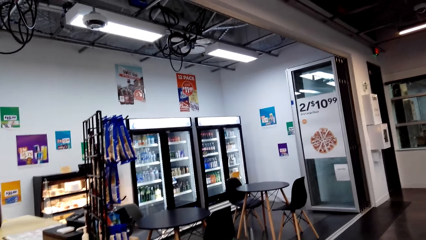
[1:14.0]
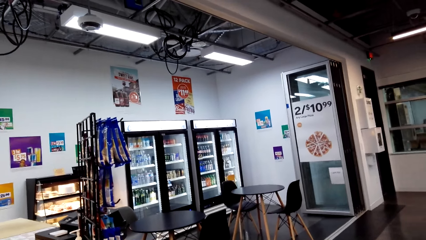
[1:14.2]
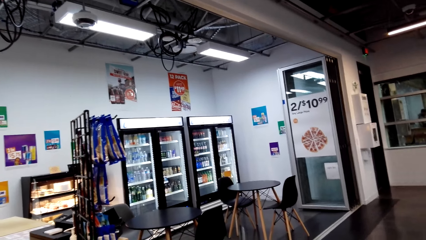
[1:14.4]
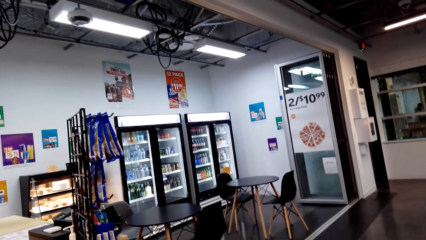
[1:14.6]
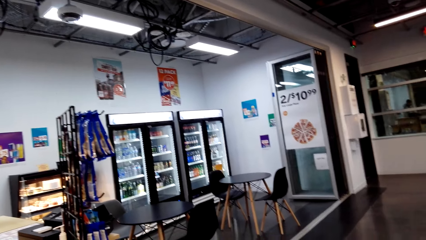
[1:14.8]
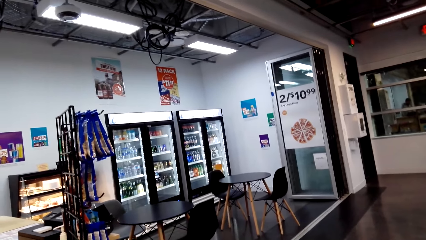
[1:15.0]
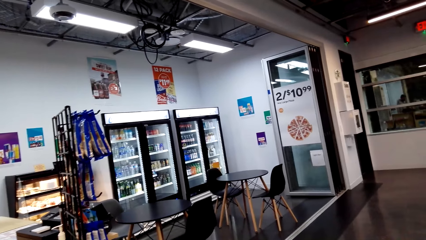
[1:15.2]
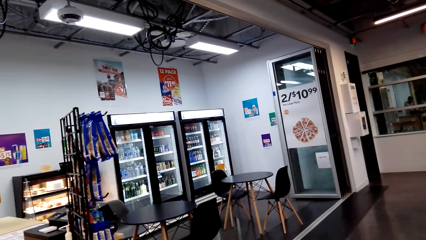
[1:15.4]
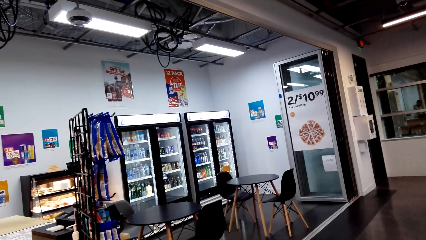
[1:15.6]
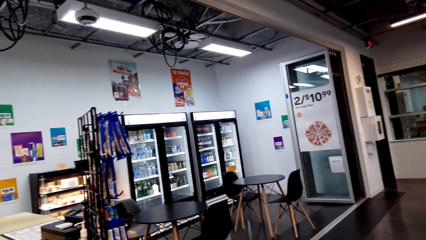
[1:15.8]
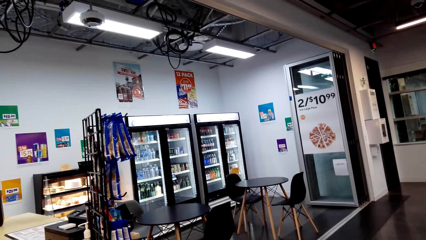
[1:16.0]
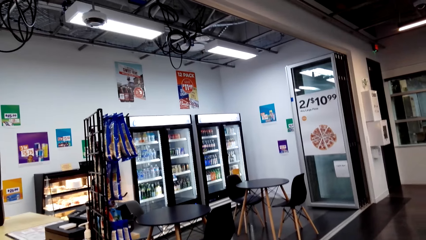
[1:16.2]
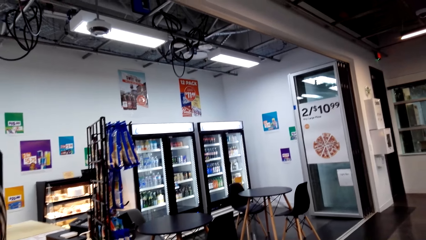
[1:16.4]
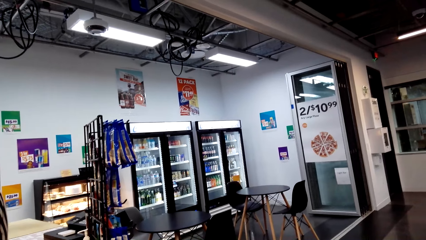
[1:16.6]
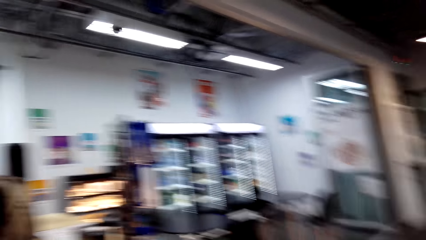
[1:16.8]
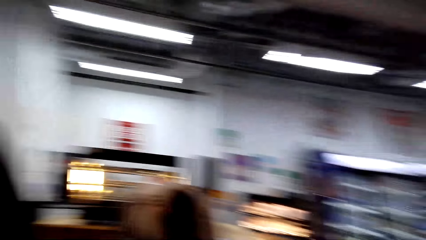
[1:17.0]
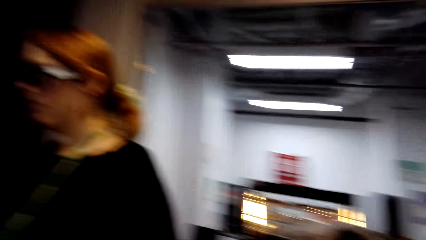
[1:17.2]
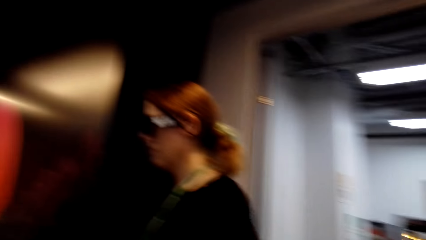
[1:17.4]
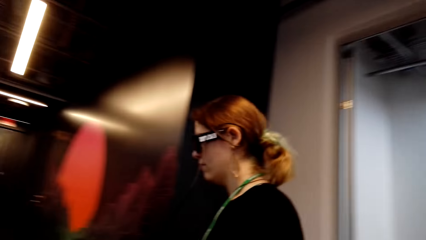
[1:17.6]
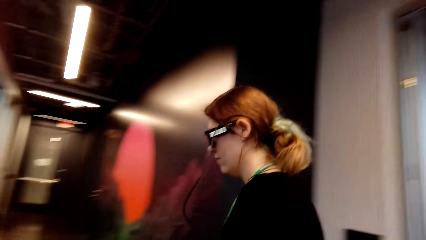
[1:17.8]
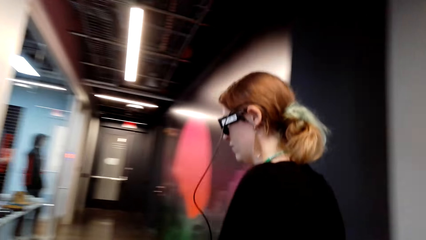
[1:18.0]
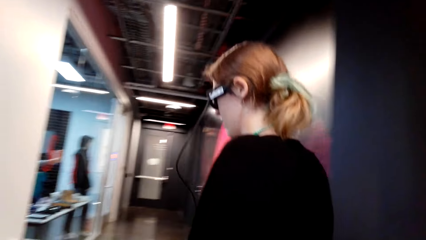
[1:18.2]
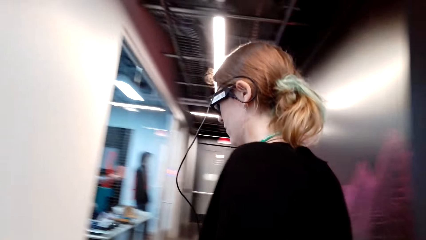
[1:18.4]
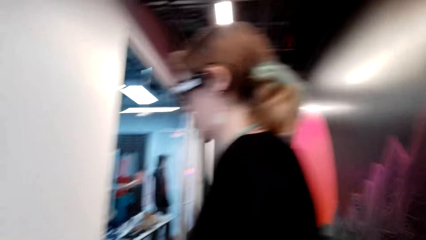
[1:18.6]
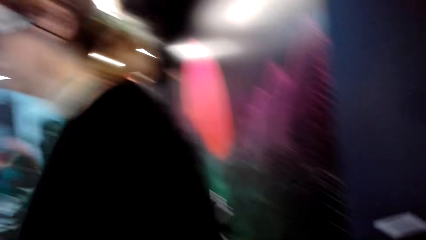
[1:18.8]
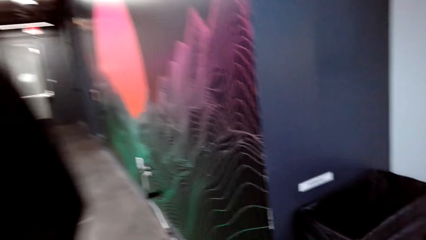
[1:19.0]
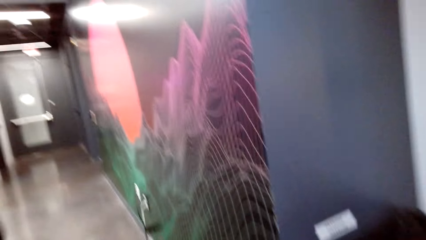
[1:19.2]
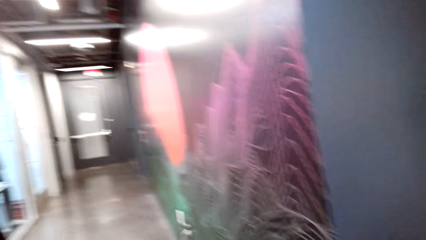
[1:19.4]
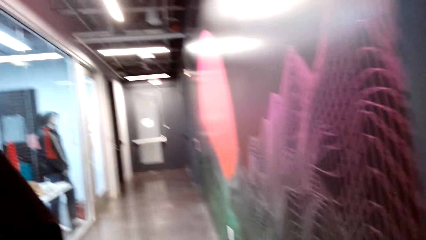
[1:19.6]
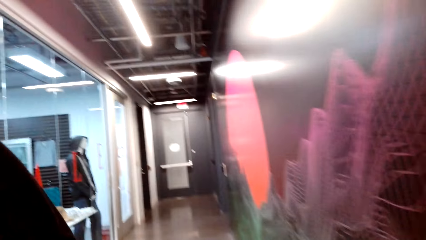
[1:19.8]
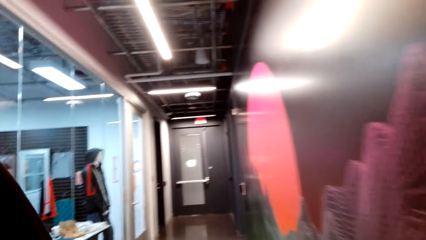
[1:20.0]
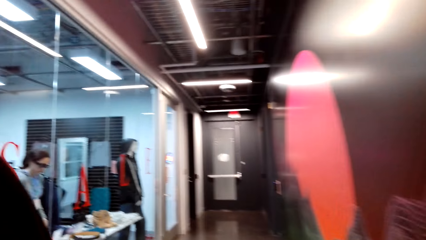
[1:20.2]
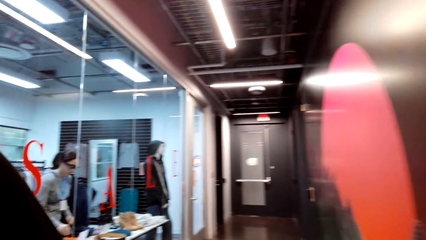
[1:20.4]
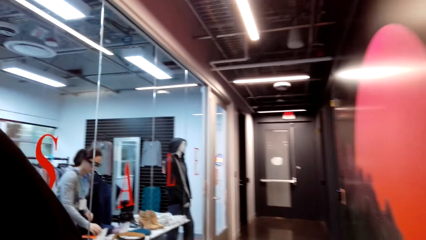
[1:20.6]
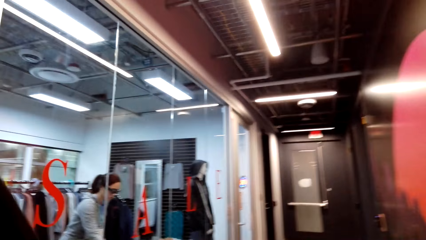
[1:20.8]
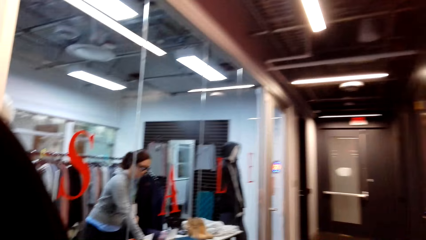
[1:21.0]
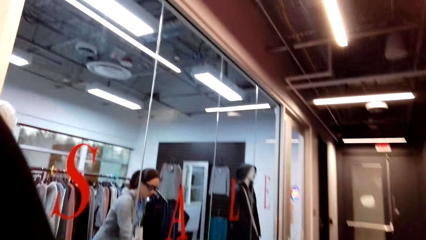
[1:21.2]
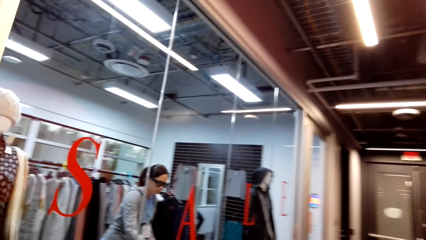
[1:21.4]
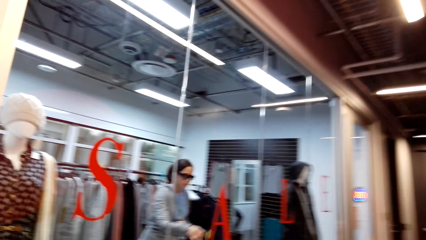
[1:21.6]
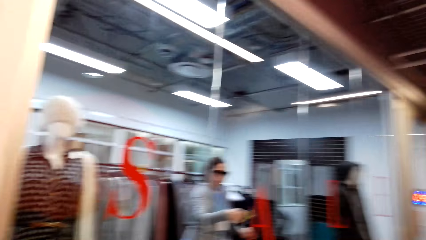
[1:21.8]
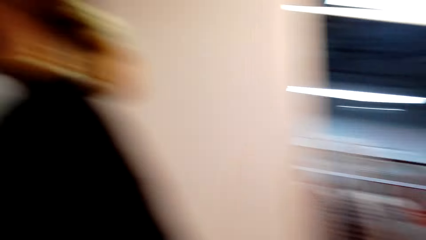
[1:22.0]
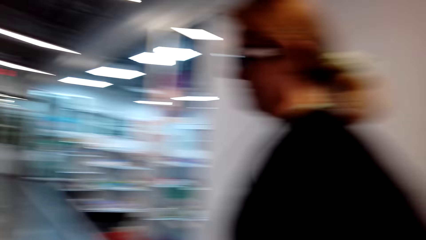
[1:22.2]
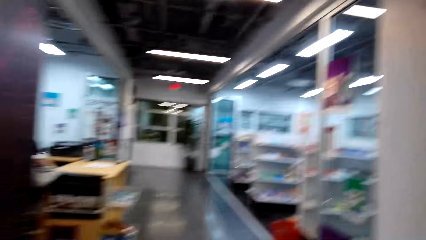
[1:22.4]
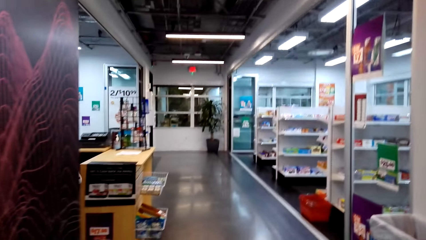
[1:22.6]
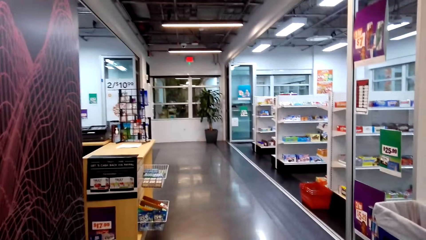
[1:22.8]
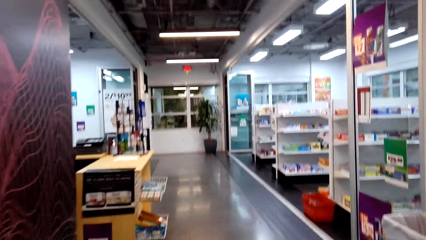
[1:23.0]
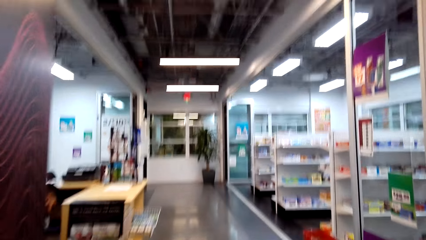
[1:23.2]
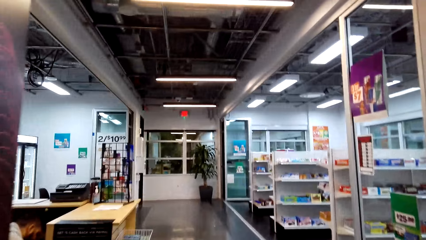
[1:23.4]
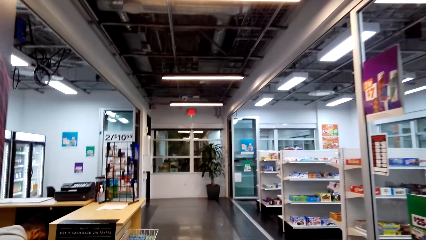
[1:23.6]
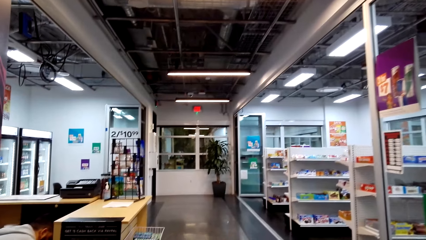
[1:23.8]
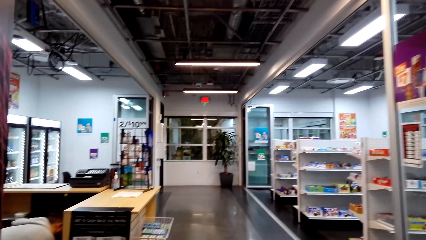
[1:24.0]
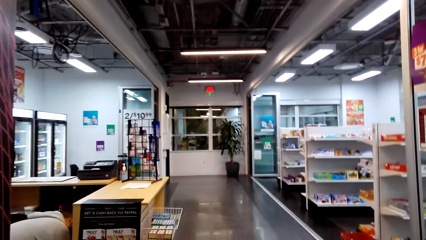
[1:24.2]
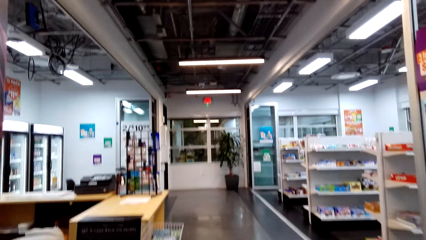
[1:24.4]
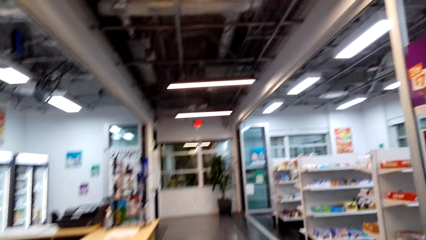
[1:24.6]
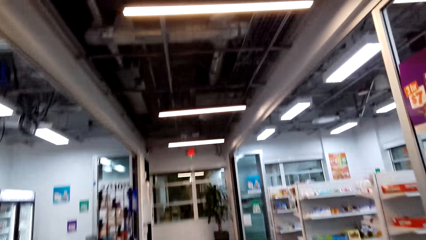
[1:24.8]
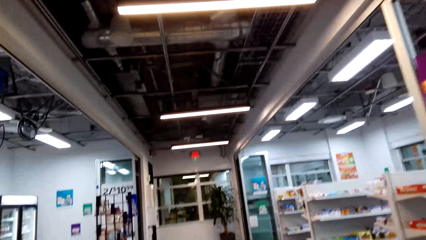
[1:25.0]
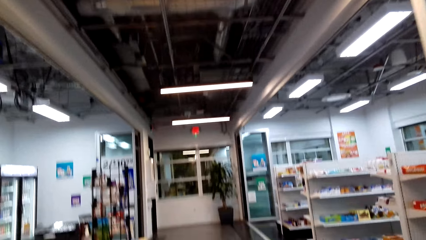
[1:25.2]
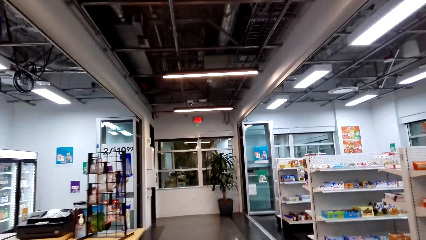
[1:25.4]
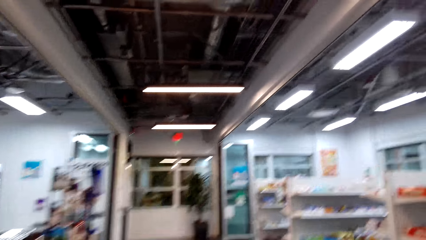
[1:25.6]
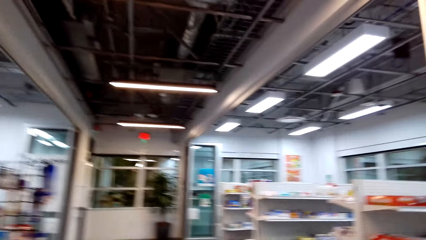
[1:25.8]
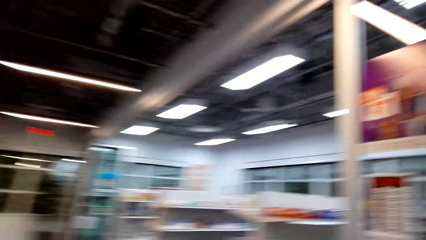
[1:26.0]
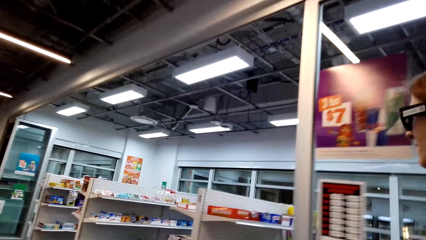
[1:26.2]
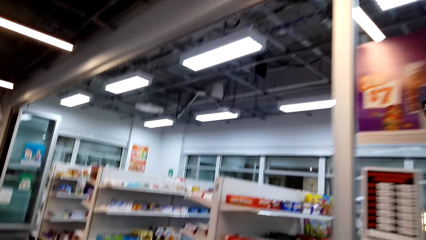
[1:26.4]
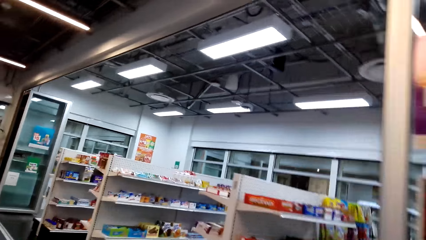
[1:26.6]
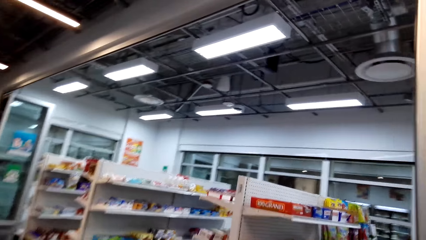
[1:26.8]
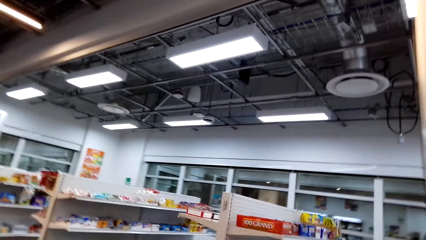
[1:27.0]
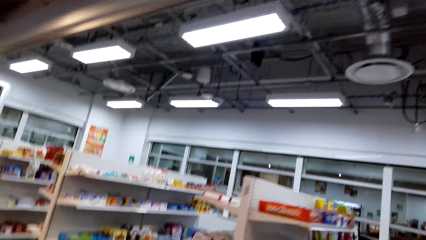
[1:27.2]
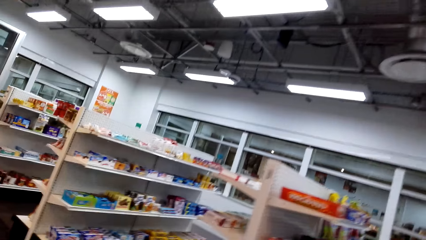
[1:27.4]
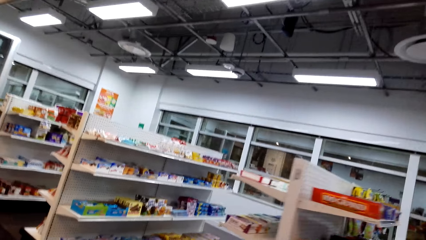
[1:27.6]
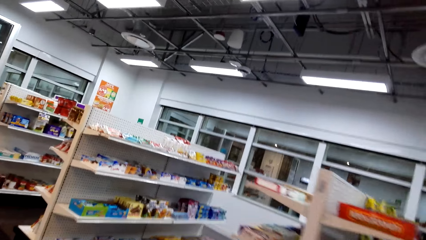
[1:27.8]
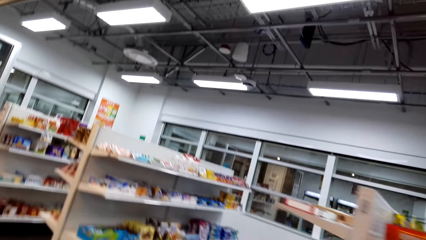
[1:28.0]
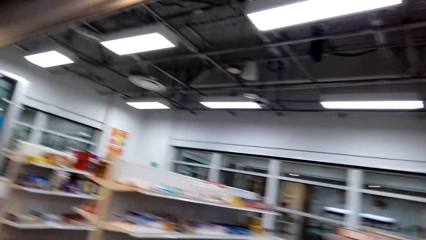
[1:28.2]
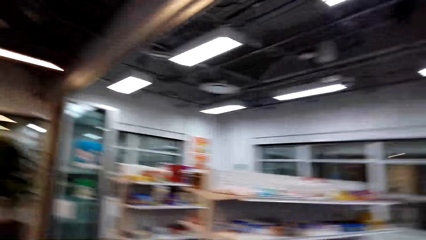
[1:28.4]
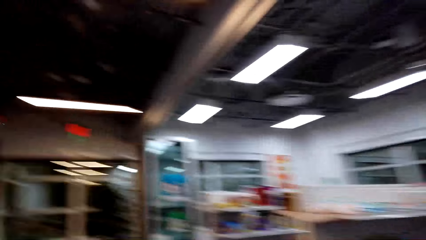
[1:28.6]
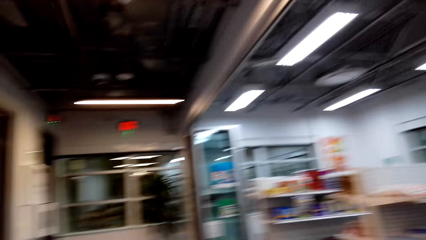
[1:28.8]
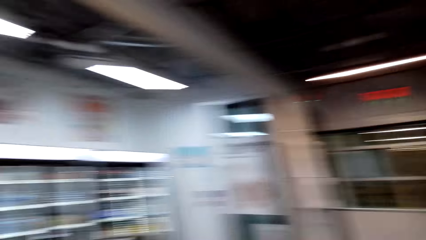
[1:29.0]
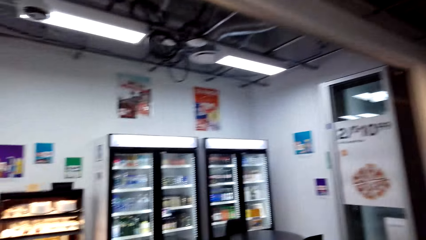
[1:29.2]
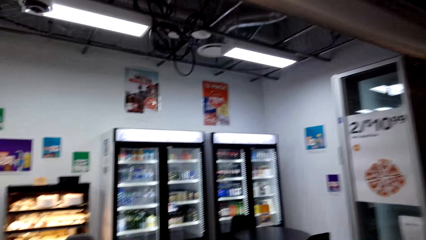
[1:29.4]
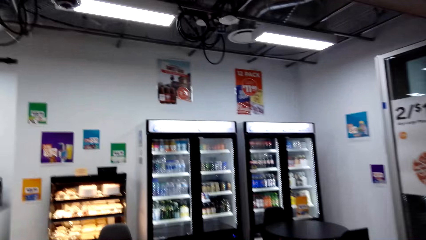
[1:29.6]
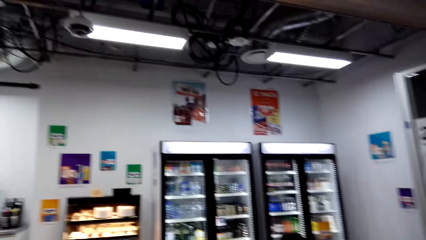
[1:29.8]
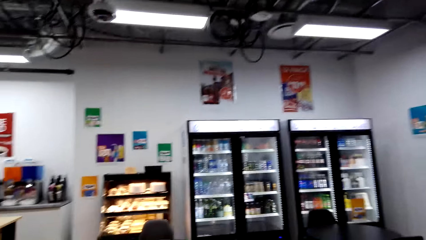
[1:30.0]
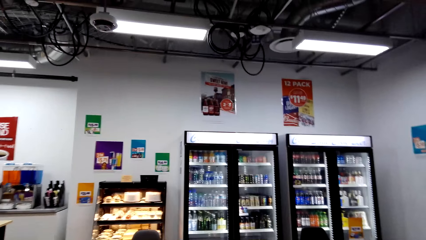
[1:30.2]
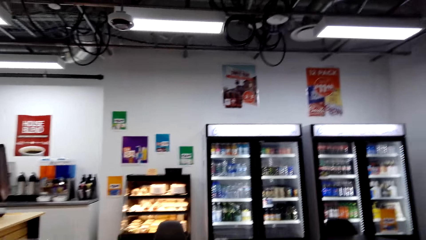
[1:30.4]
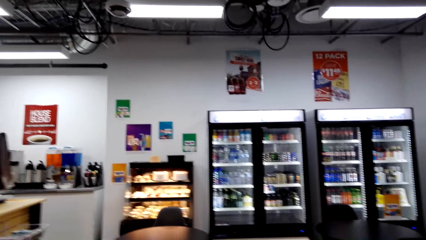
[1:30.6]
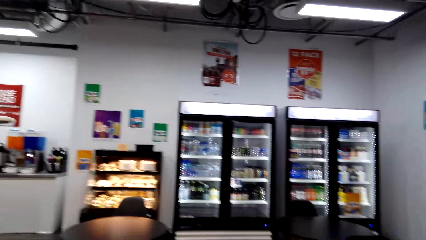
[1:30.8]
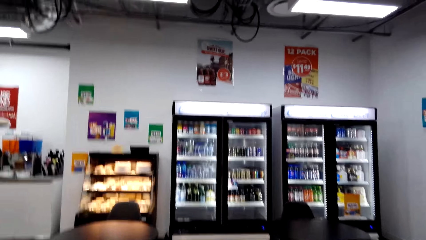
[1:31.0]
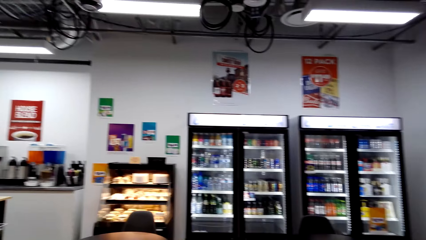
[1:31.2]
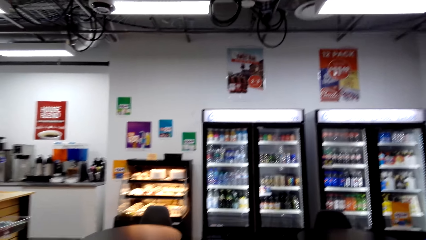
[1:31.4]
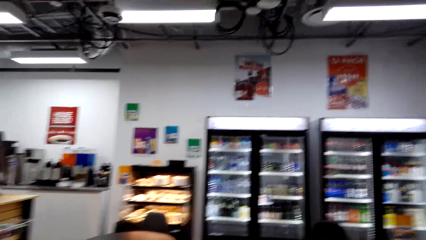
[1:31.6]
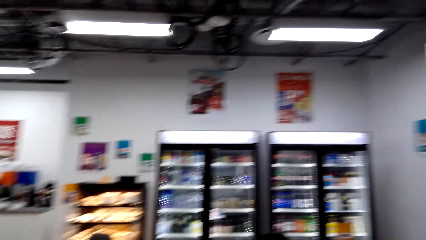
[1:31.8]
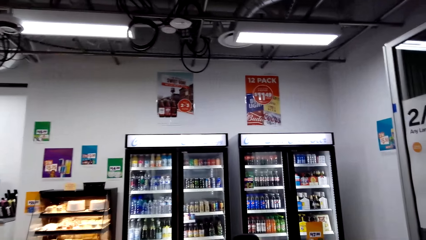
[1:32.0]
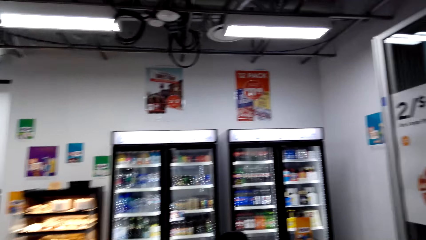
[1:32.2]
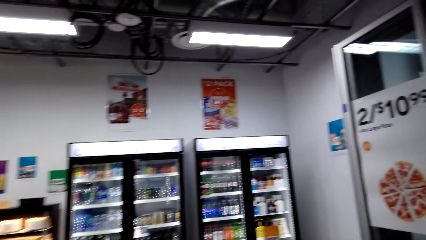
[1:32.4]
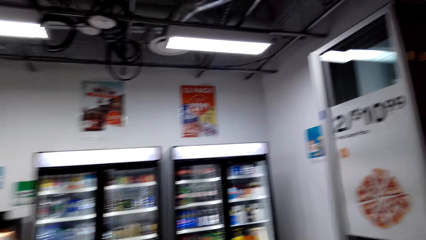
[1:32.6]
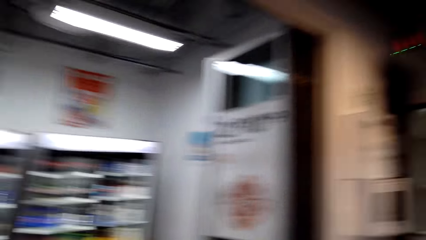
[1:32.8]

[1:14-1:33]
A man talks. A woman walks in a room. The woman talks. The camera wearer talks. They walk in the shop. They talk.
